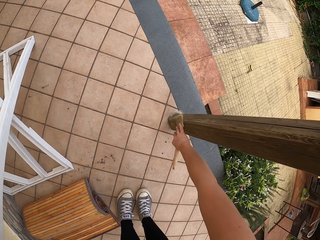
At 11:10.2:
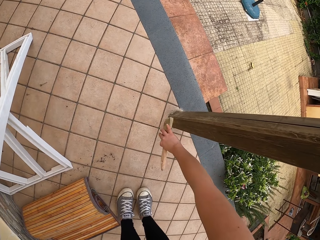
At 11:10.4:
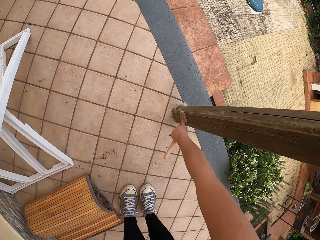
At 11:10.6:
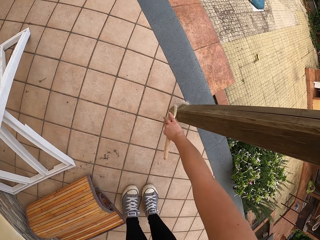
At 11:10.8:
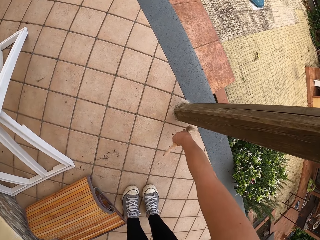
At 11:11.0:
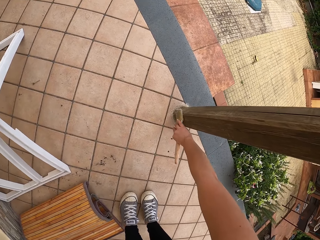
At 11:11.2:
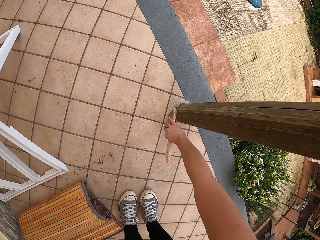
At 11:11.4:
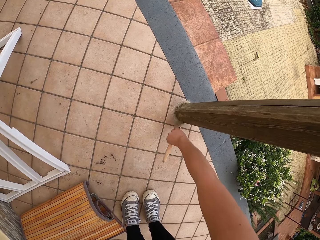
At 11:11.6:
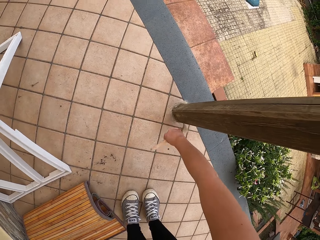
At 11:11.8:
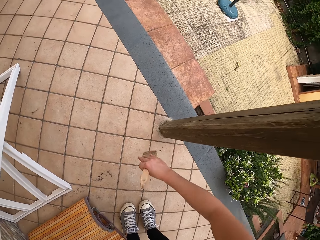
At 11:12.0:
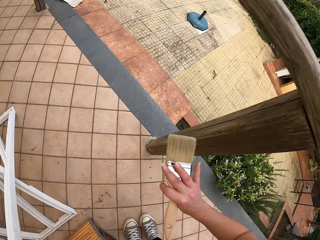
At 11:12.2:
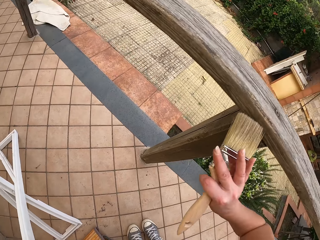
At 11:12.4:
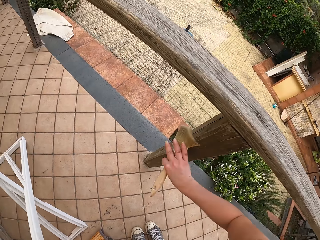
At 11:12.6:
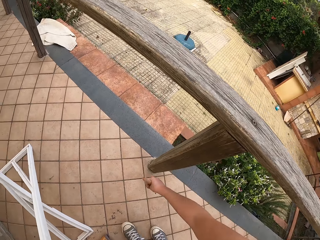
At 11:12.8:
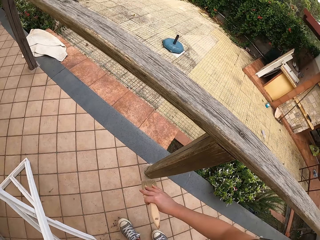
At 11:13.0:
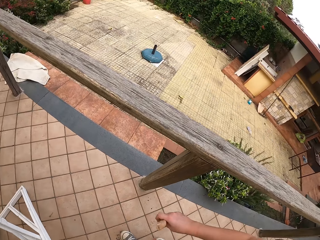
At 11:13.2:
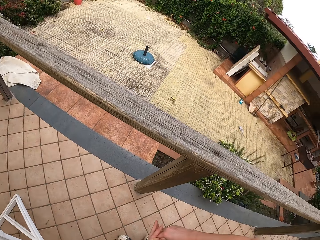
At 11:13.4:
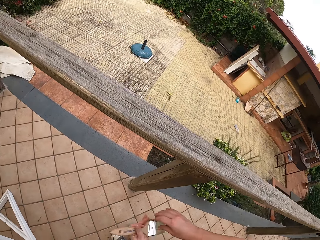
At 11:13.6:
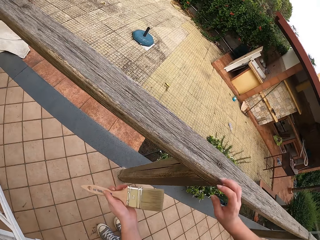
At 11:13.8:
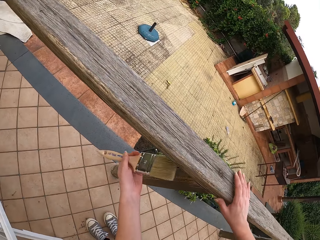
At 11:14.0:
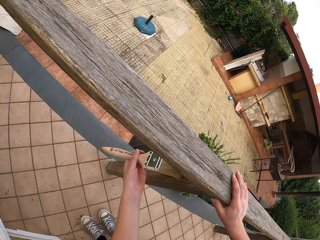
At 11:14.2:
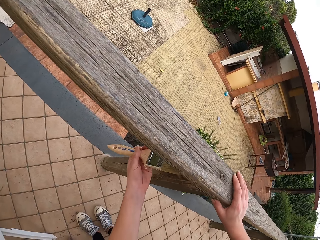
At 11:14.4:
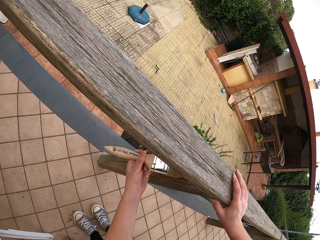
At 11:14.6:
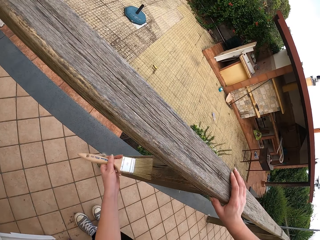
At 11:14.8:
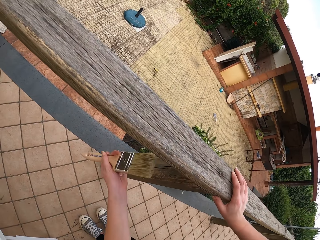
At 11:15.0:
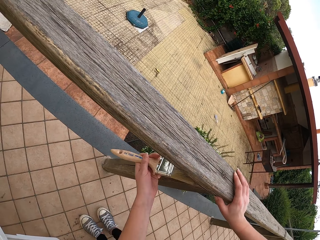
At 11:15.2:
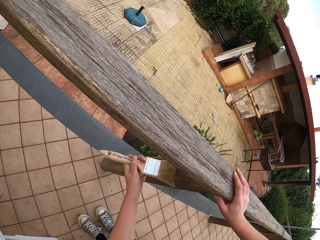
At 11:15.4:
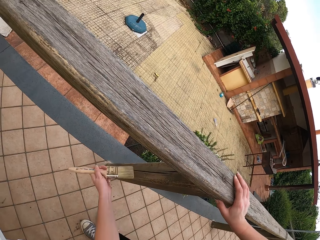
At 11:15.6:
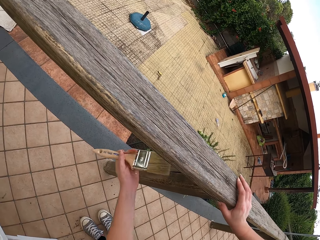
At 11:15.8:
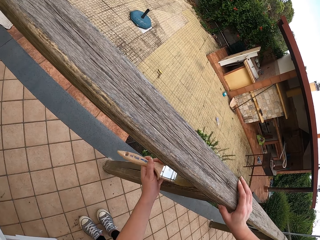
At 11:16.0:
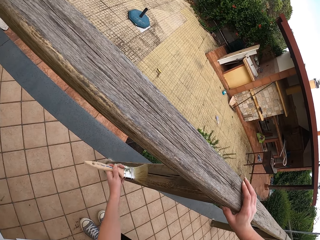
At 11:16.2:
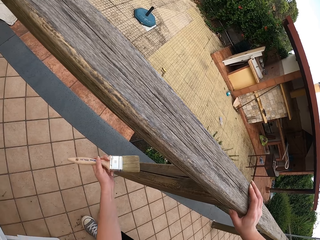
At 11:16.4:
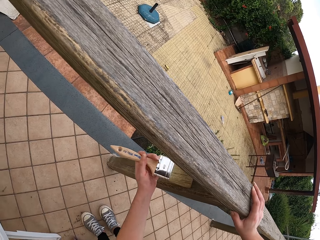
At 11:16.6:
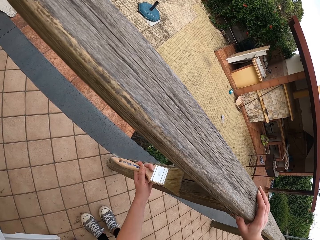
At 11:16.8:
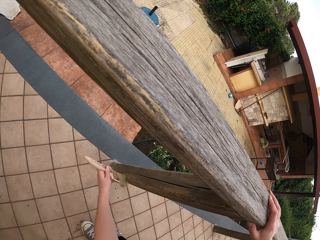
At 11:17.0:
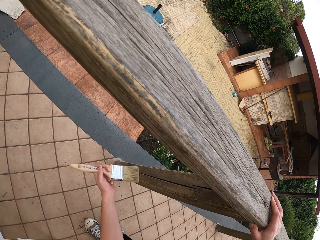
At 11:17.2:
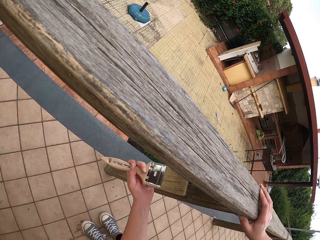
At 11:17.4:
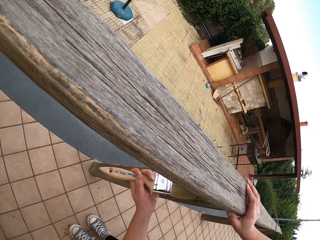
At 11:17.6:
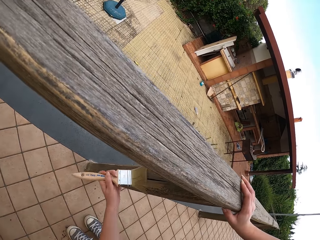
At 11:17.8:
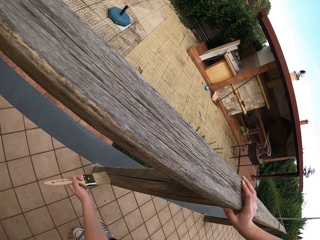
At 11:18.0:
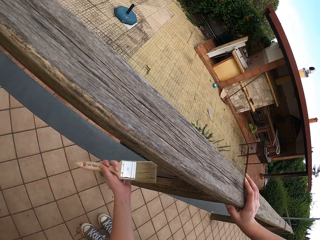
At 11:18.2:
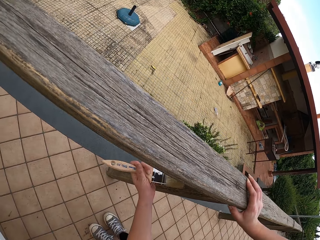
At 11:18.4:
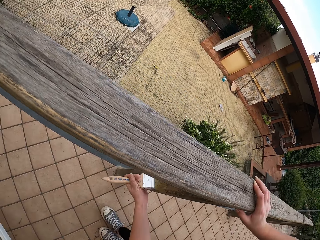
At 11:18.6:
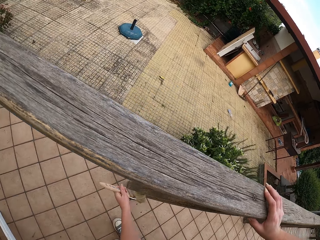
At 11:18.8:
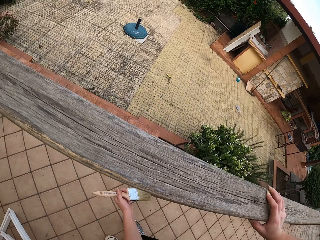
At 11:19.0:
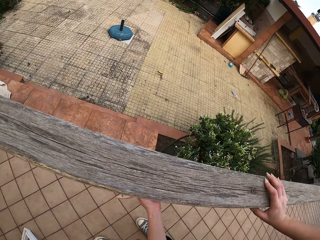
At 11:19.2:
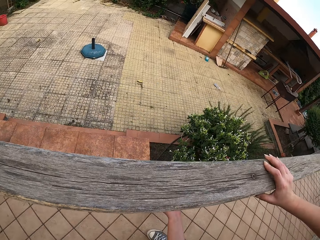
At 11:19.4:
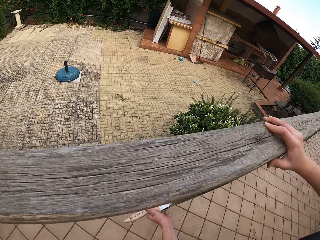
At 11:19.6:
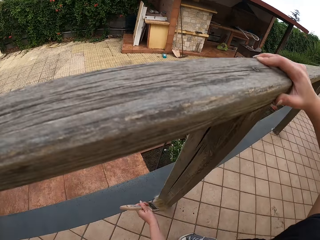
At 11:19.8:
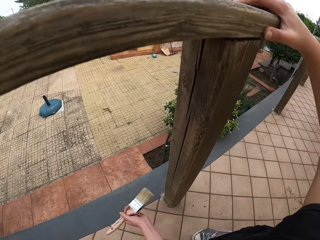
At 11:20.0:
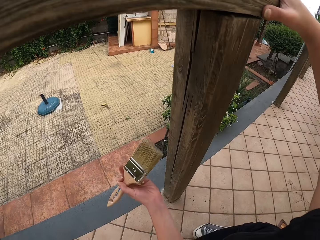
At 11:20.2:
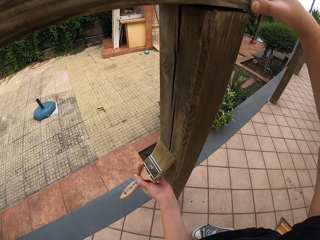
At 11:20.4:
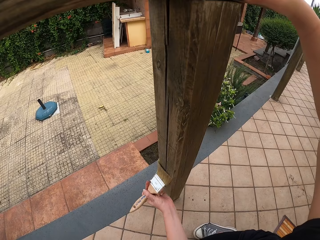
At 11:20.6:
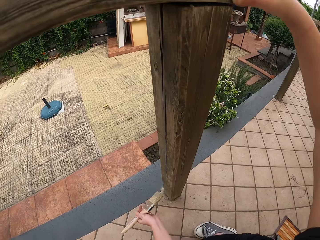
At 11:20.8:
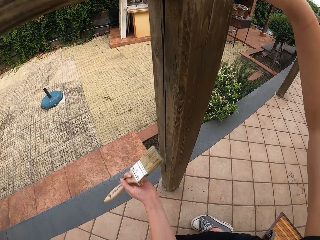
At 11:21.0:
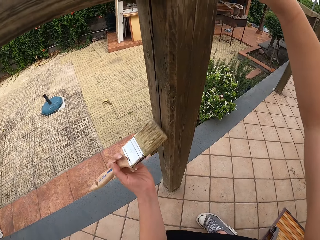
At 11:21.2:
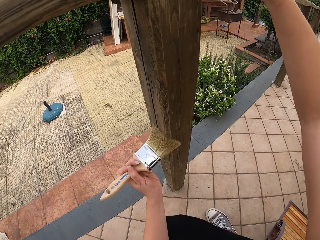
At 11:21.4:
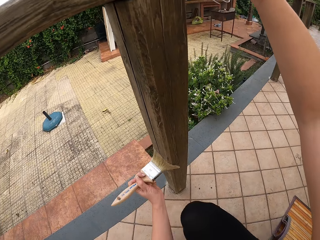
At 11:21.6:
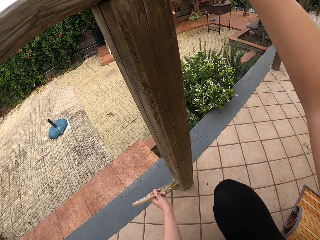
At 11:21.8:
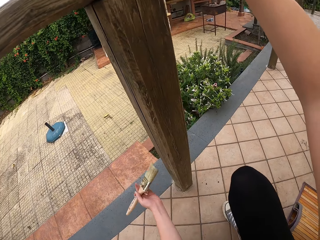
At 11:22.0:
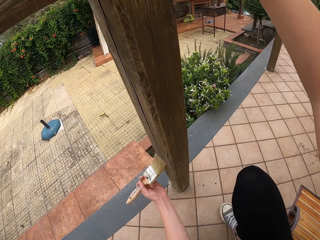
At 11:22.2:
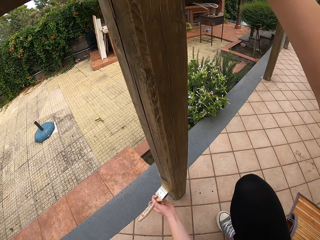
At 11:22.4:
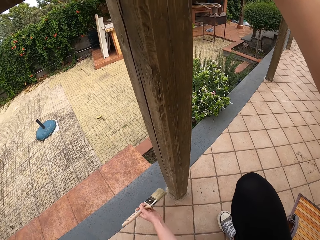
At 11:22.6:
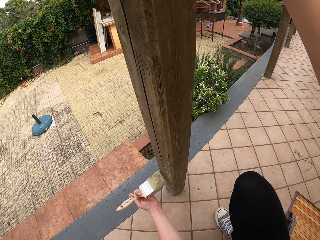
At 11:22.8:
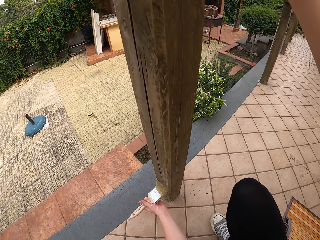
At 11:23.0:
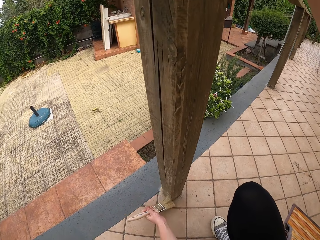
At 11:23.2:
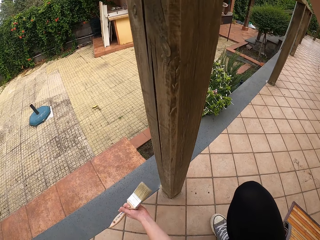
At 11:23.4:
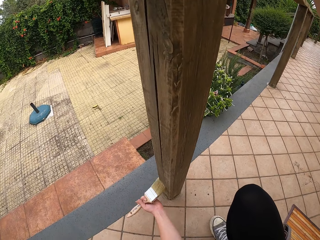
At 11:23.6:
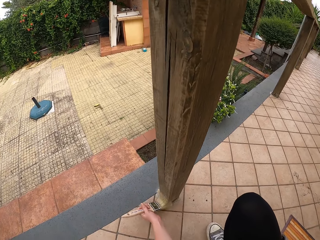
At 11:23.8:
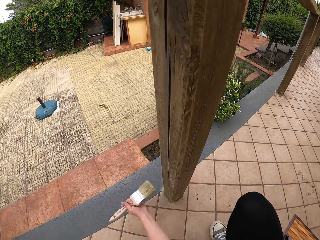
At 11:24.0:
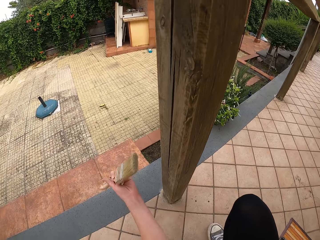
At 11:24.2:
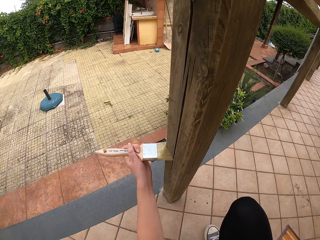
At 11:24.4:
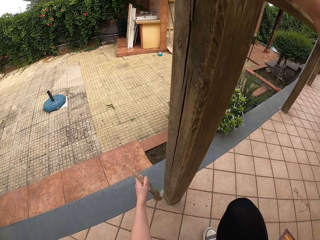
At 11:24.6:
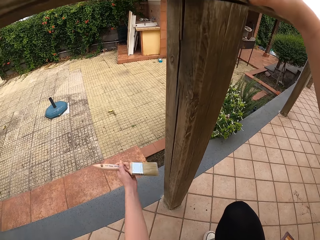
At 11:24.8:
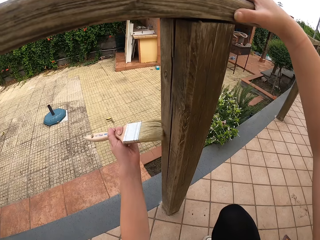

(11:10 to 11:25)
The camera wearer stops brushing. She passes the brush to her left hand. She places her right hand on the rail. She brushes the pole of the rail. She bends under the rail. She squats along the split rail fence. She dusts the split rail fence. She moves around. She dusts the split rail fence.

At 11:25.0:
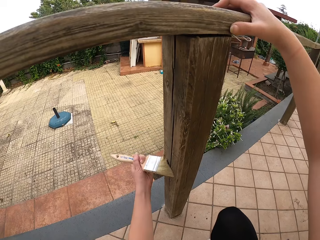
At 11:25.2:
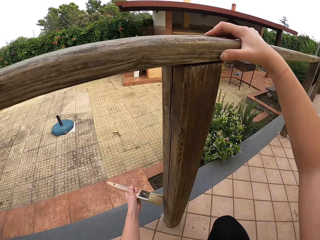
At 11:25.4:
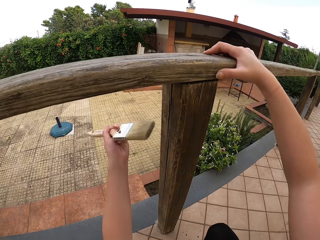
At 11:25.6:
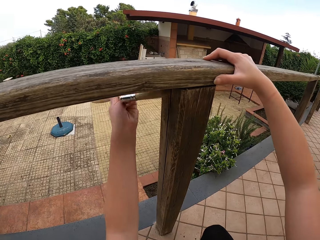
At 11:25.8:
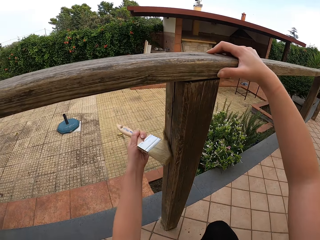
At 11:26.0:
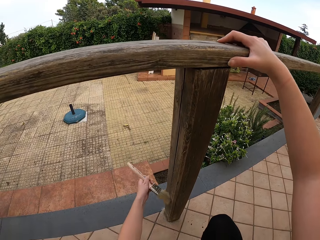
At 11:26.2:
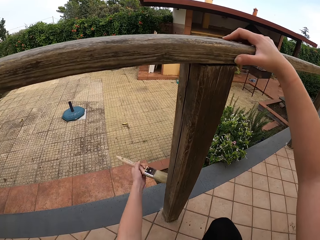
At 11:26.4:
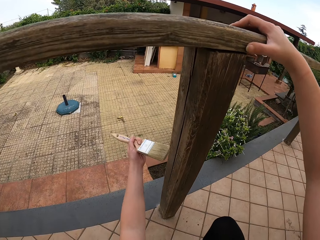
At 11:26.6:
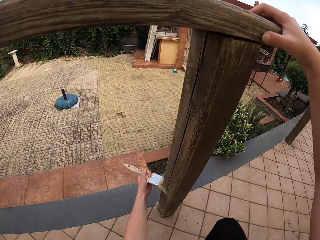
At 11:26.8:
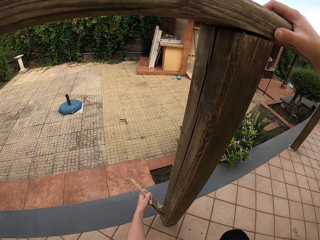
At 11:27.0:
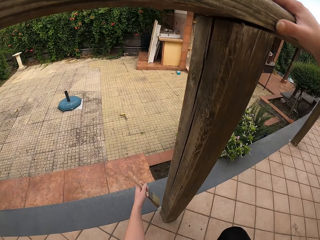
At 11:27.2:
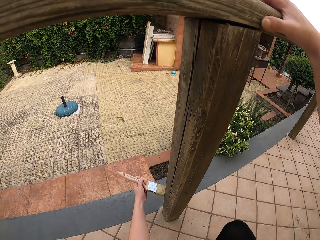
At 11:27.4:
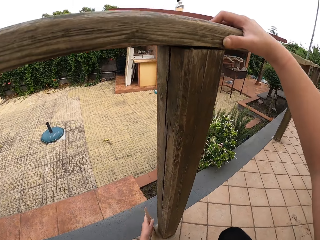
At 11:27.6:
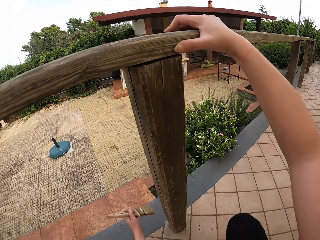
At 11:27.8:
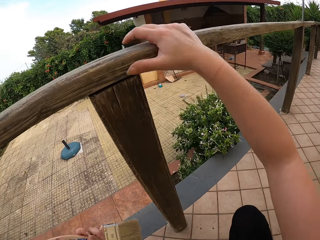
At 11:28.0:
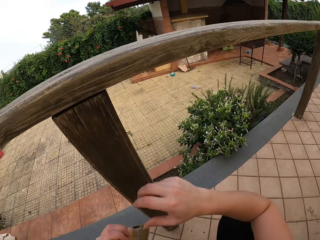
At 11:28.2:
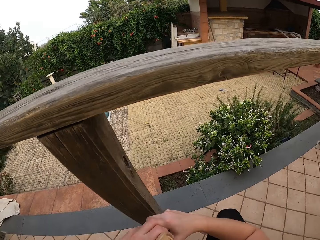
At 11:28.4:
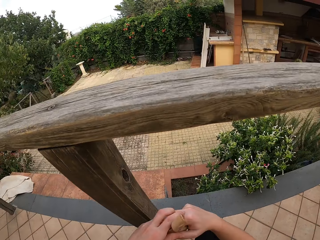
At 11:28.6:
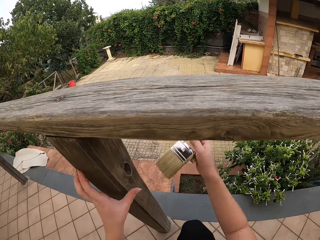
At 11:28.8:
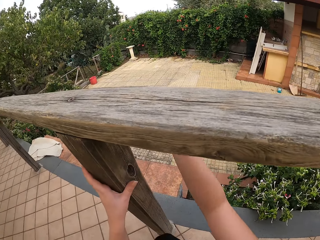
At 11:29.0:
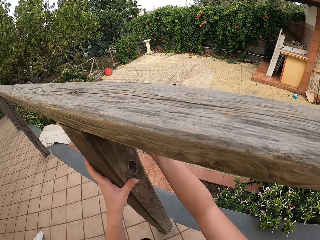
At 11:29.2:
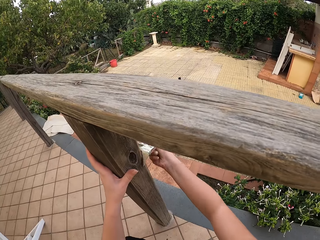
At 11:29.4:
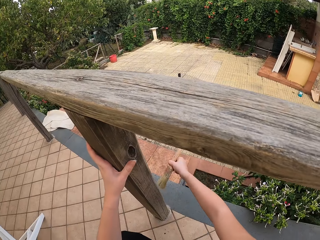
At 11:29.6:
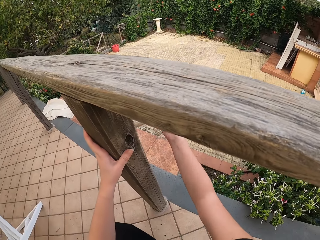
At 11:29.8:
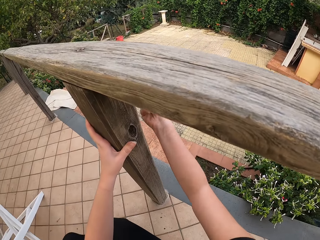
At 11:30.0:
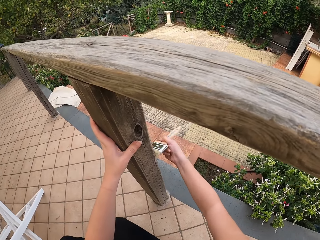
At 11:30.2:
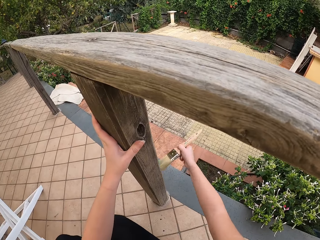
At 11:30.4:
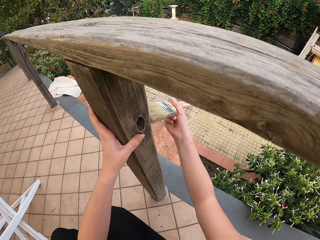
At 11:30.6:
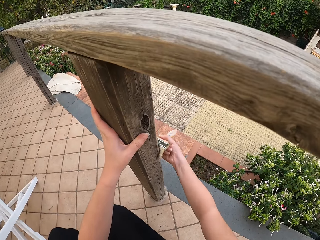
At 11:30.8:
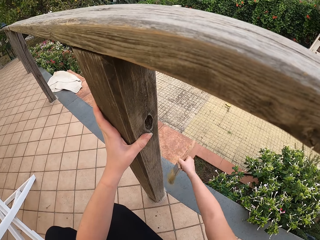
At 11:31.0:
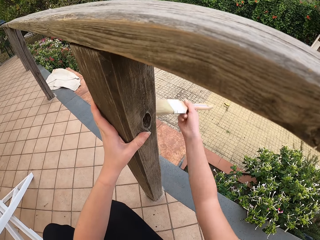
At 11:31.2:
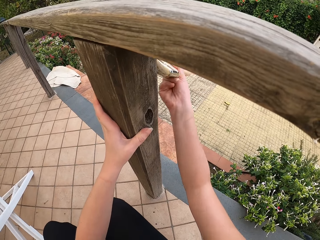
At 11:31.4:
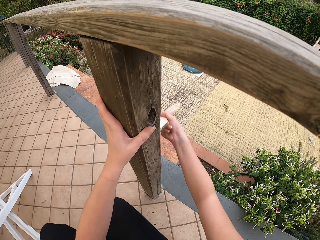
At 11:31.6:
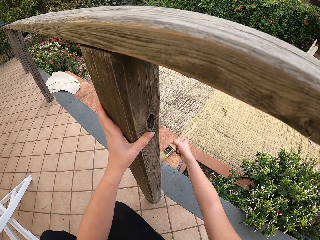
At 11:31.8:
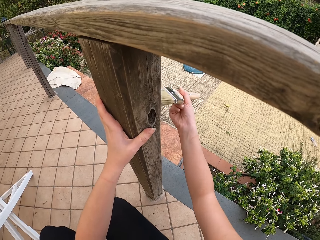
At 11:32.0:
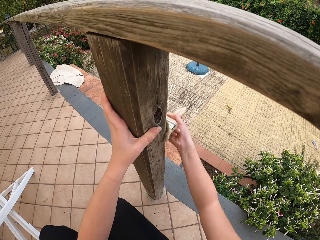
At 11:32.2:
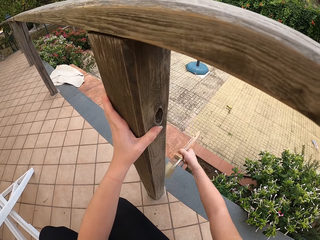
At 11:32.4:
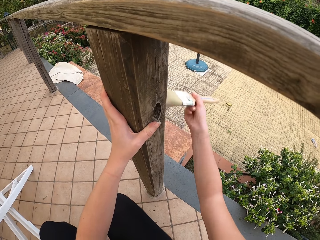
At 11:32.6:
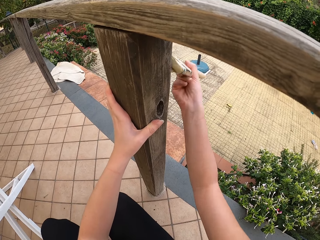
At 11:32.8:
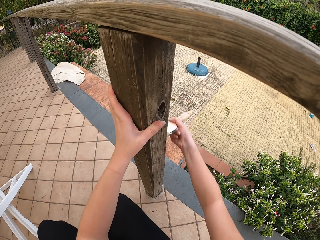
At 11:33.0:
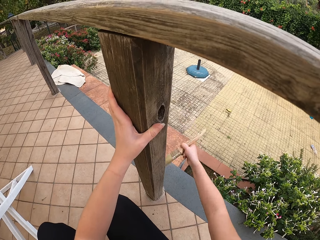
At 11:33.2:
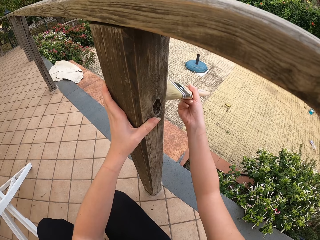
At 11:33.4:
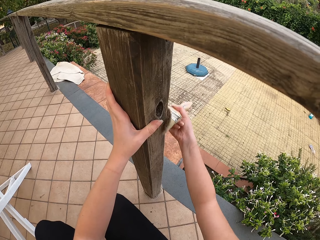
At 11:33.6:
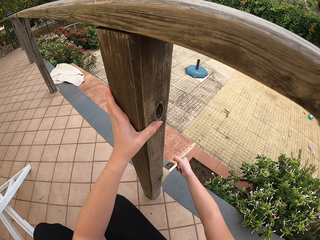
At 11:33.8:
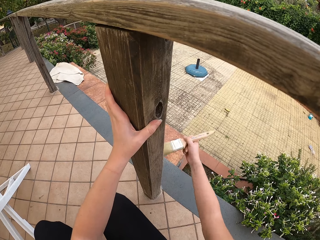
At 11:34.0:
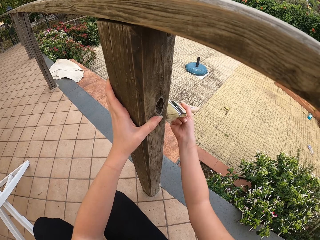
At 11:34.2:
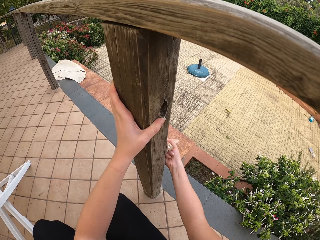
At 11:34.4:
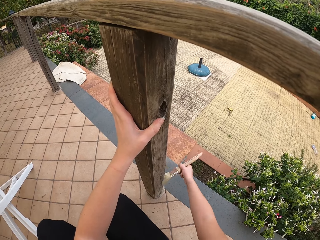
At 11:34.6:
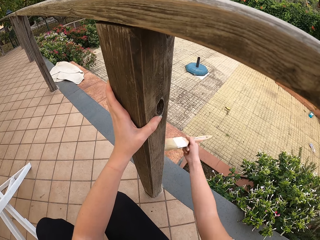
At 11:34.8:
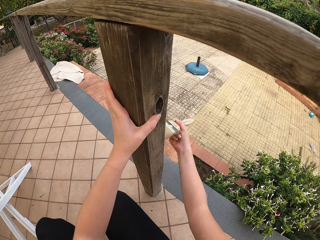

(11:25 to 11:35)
The camera wearer removes her right hand from the rail. She passes the brush to her right hand. She places her left hand on the pole of the rail. She dusts the split rail fence. She dusts the split rail fence again.
